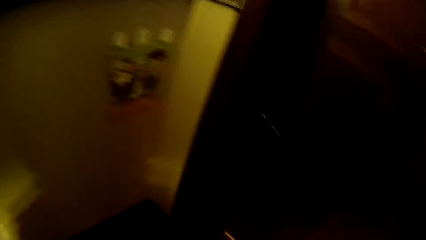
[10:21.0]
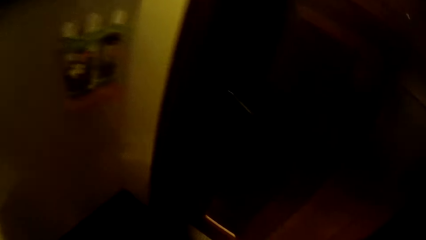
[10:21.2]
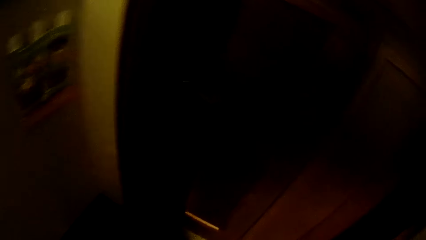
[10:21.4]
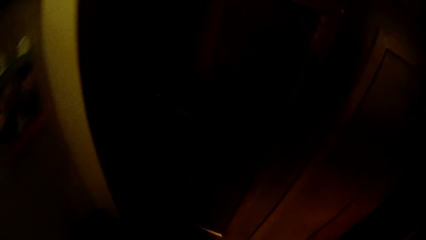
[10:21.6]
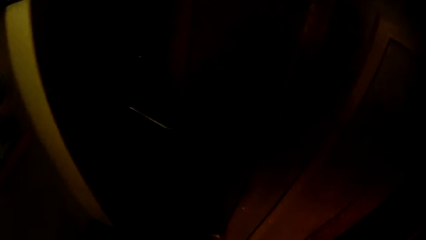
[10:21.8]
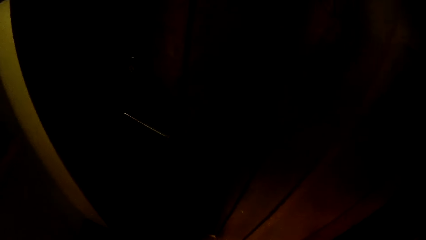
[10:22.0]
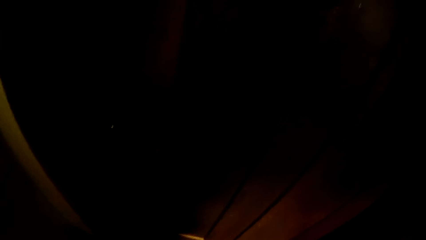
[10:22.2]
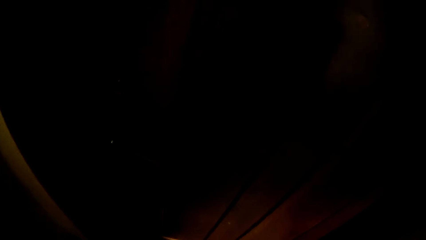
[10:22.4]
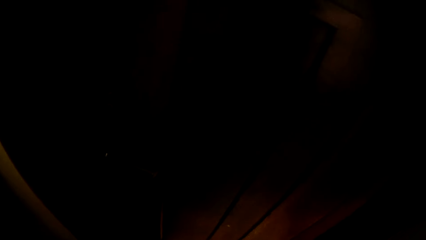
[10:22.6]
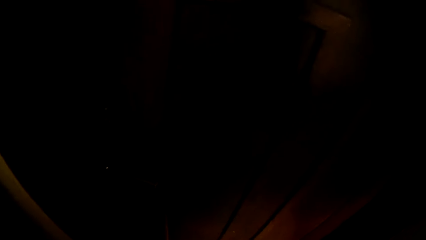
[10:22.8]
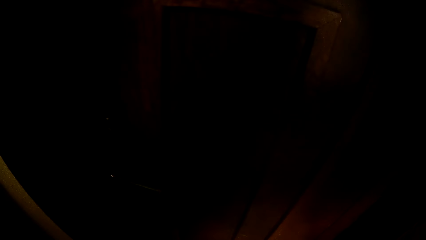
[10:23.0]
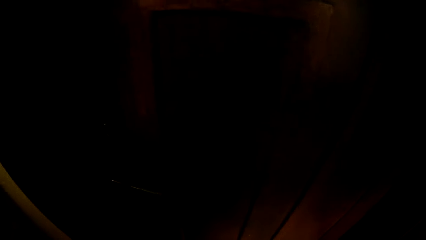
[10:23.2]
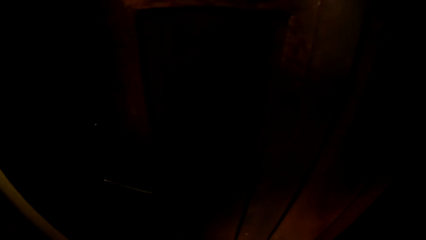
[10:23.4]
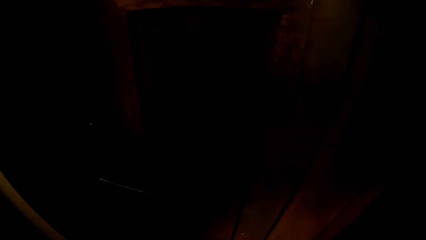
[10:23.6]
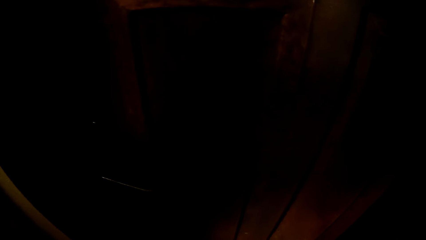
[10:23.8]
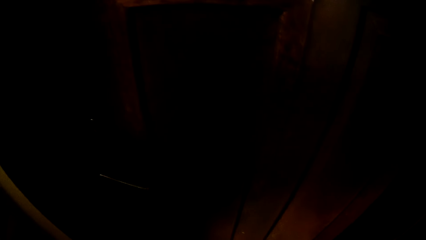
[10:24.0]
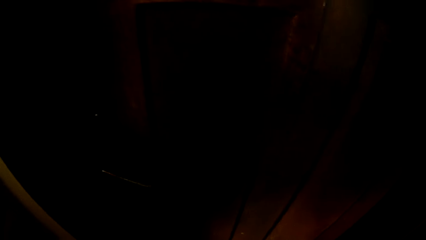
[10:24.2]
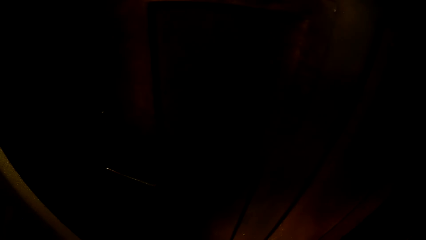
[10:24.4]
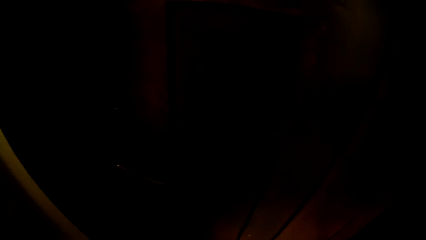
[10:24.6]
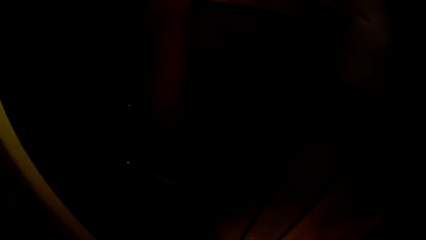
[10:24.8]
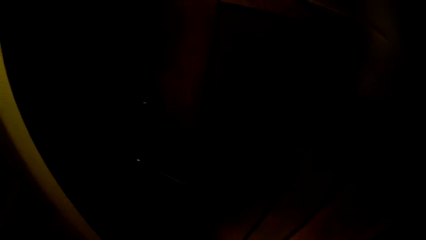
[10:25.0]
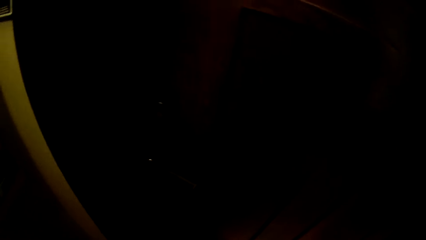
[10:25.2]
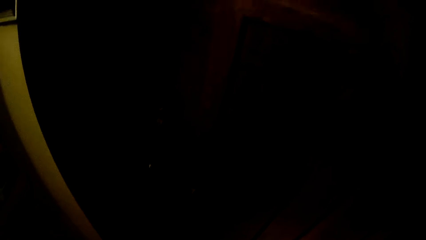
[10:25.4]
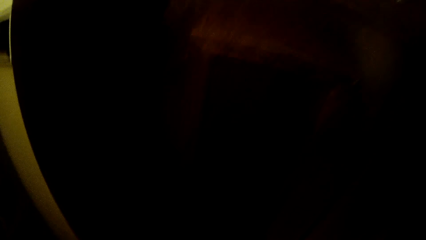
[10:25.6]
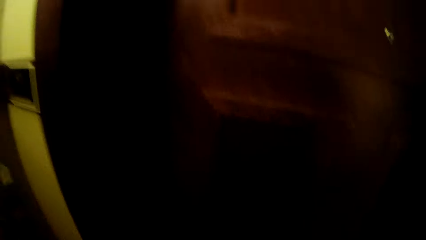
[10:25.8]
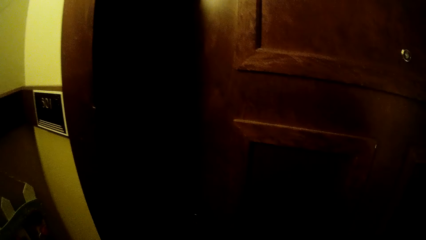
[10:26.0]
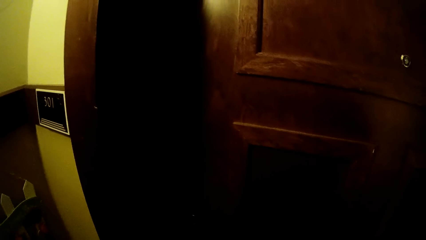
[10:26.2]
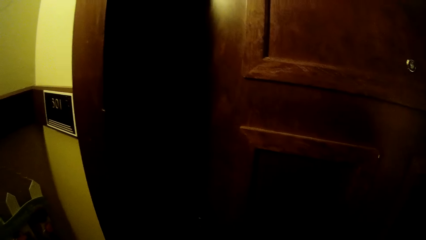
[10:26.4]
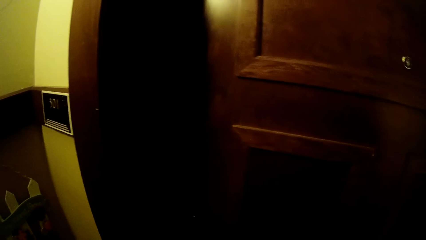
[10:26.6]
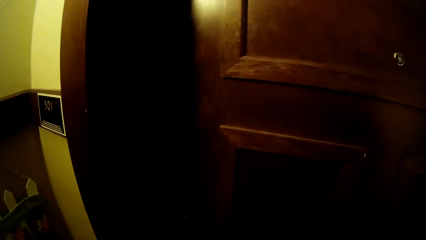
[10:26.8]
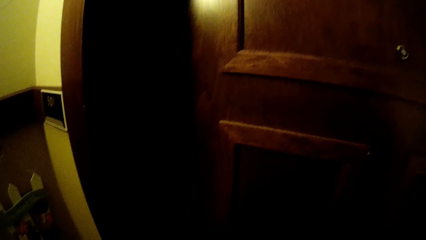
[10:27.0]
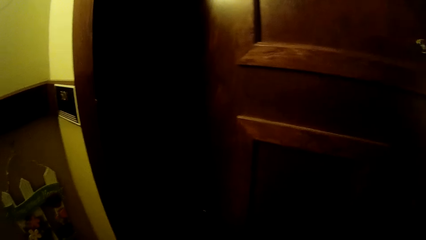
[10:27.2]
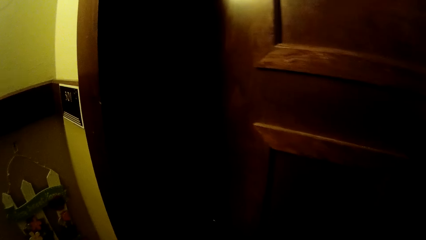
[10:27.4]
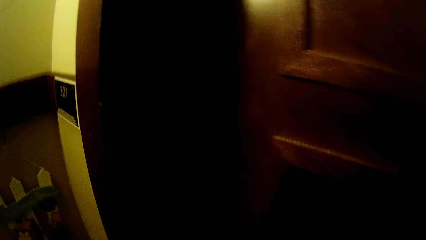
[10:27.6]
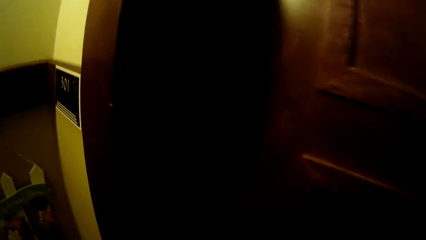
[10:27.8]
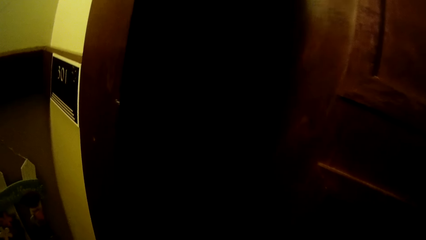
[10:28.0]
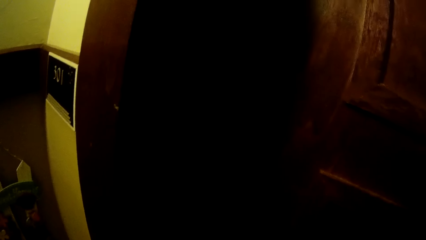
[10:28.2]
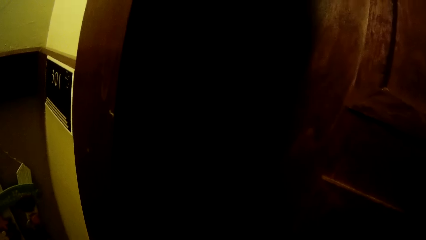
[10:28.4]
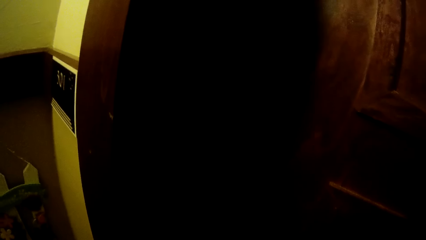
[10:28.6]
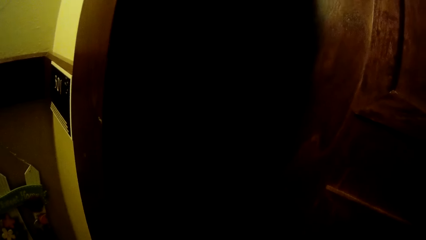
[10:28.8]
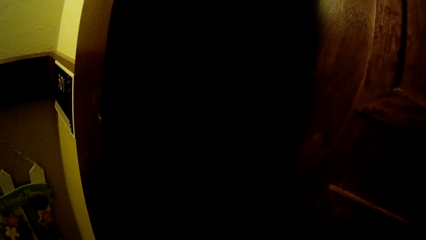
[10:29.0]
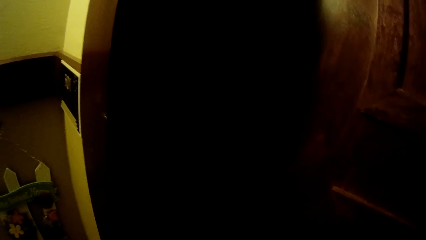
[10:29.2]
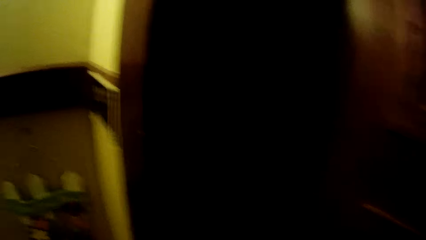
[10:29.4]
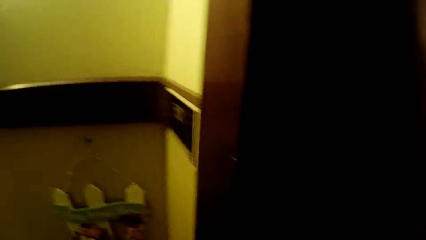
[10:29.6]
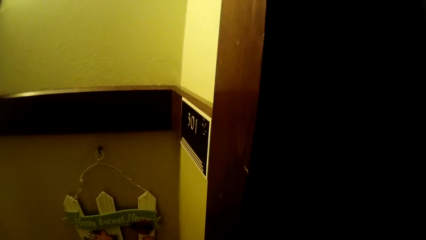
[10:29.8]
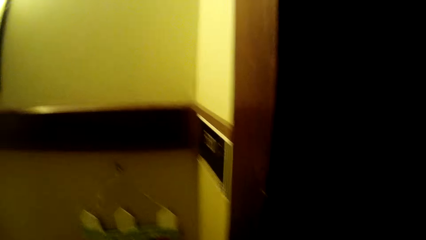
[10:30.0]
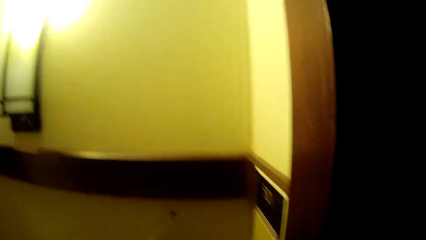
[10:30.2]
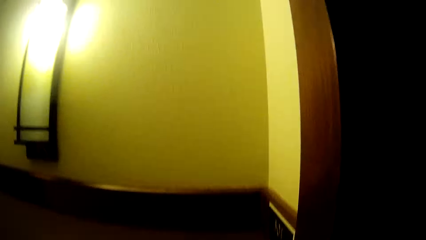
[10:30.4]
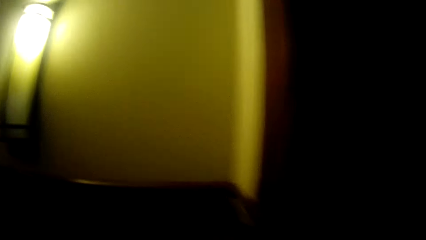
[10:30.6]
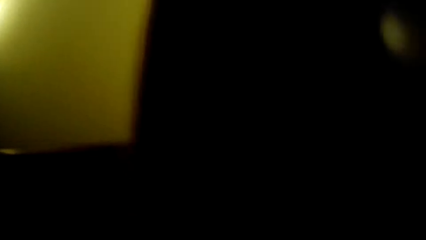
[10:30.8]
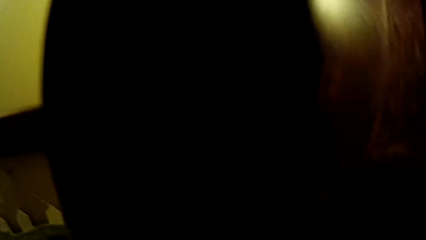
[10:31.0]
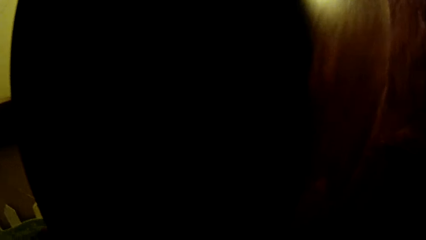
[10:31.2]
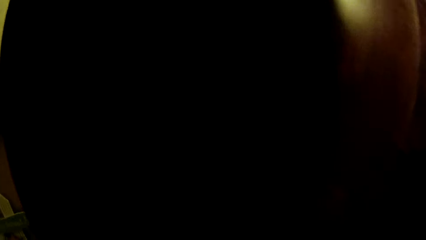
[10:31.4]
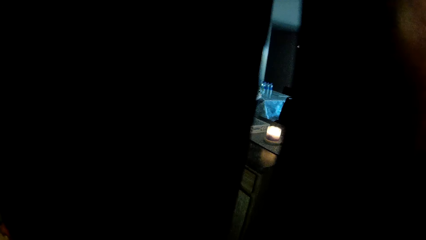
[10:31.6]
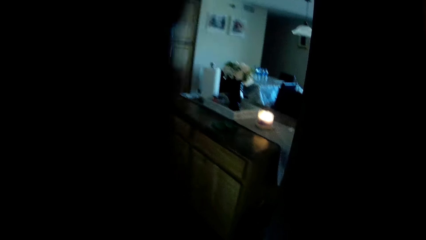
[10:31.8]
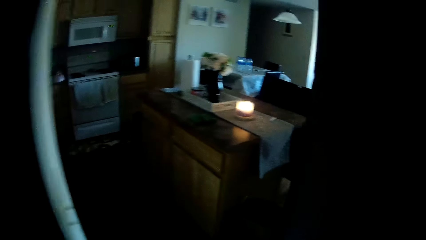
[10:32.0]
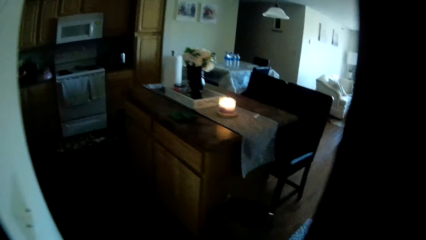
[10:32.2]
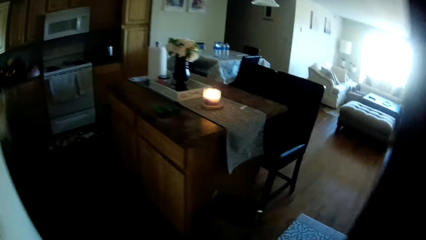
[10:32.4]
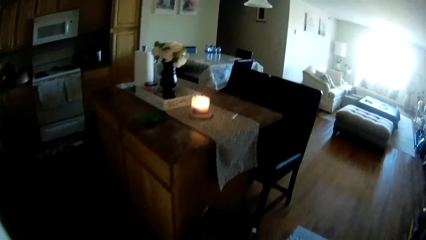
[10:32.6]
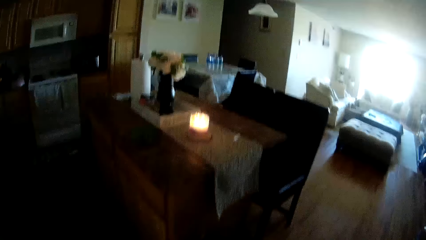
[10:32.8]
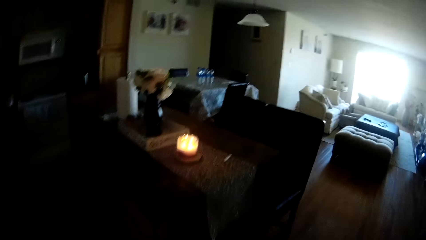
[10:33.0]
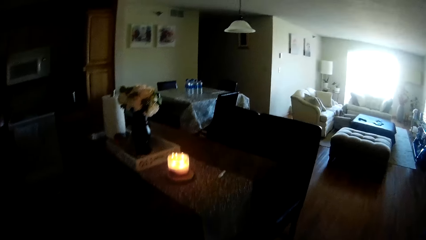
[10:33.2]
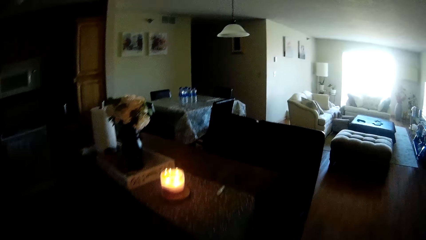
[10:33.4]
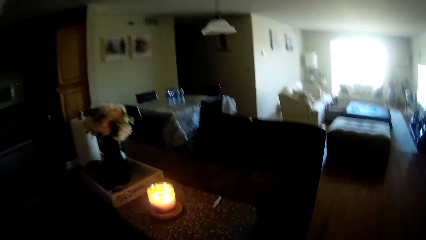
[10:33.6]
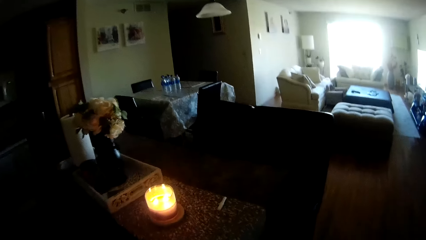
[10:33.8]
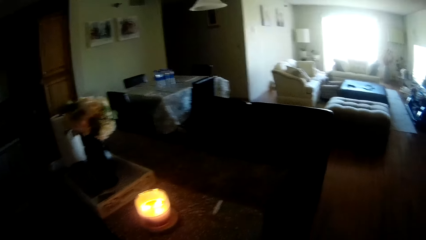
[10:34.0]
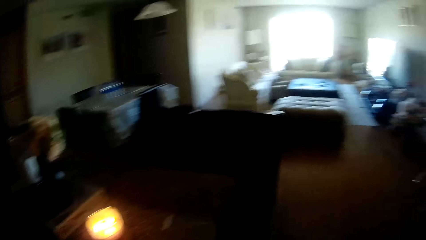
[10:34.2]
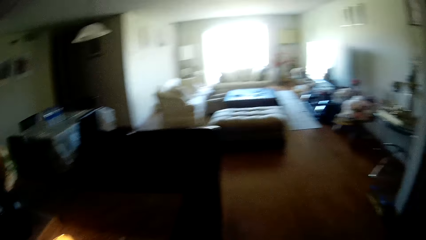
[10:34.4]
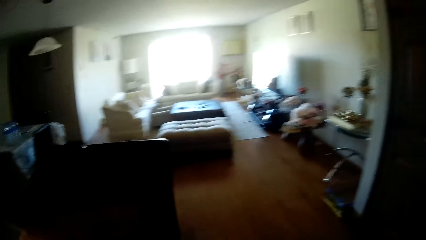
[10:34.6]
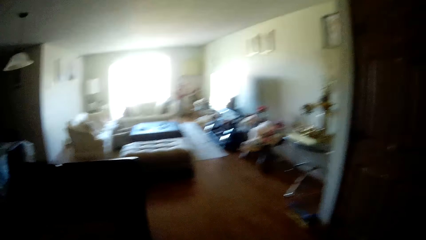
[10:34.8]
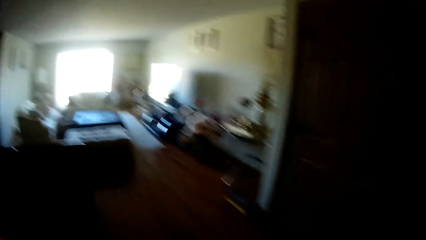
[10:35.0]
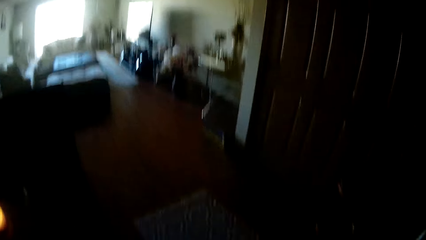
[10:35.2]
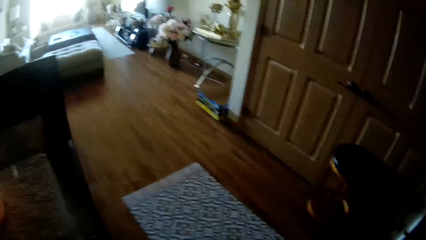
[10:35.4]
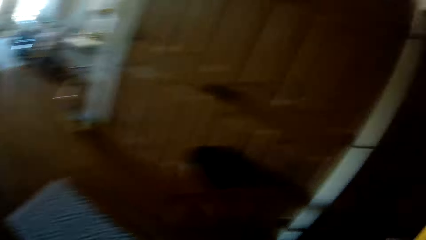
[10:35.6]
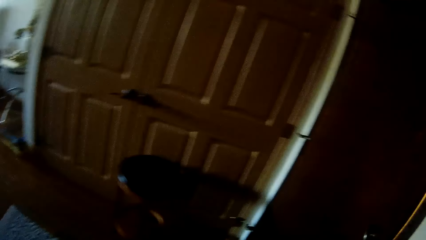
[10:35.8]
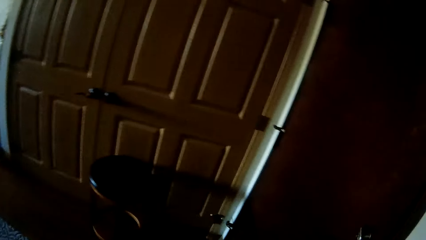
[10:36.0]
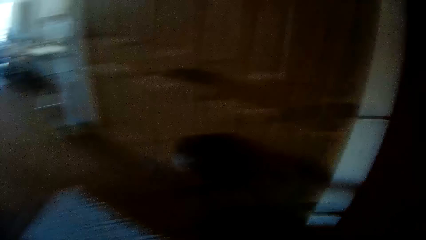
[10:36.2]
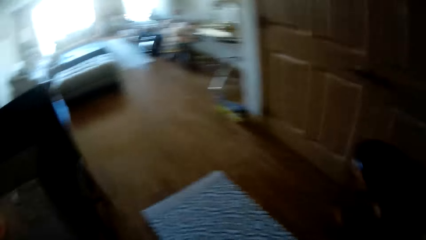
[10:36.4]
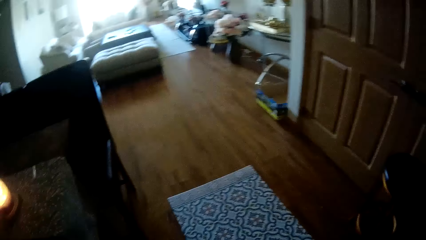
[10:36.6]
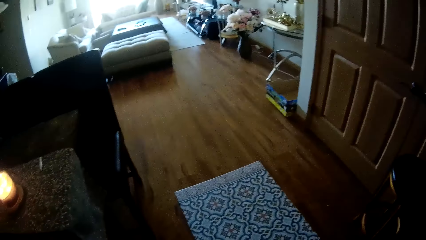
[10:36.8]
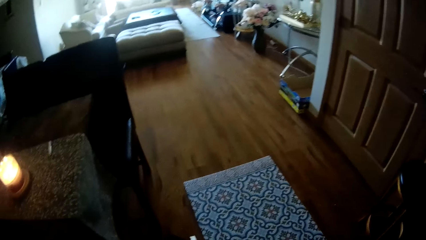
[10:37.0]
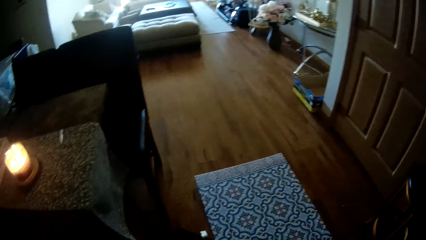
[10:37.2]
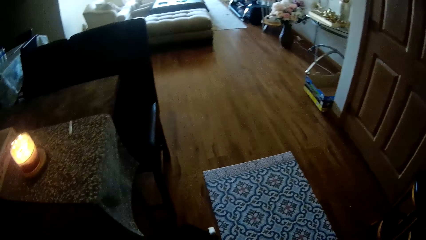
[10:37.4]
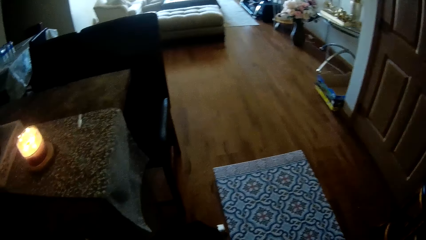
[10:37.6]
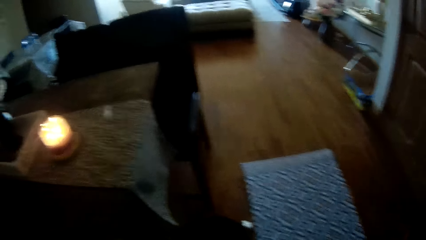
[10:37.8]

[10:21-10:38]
The camera wearer looks around and stops. She holds the key. She unlocks the door. She looks around. She opens the door with her right hand. She enters a room from the walkway. She walks. She turns on the light. She closes the door and looks around.
